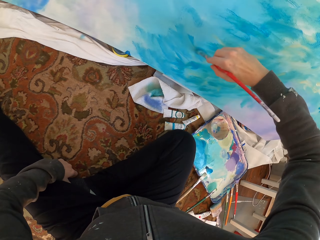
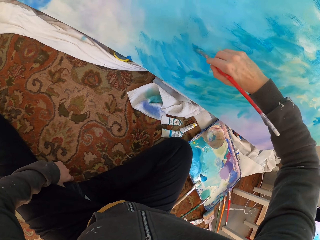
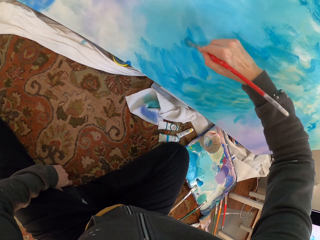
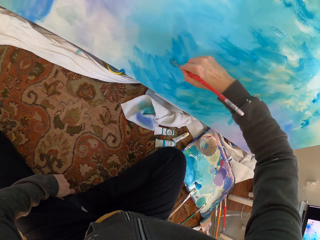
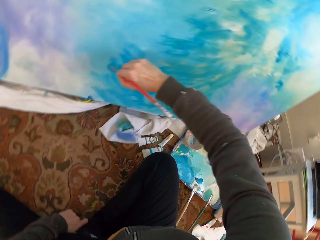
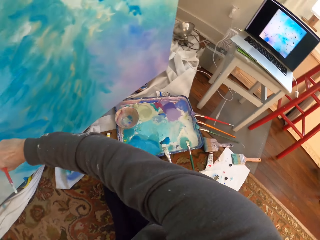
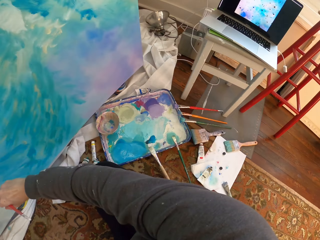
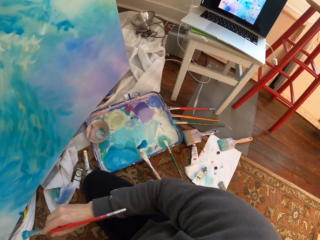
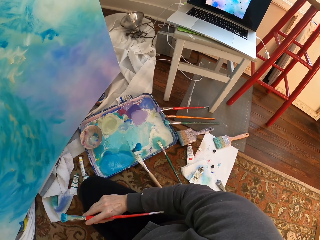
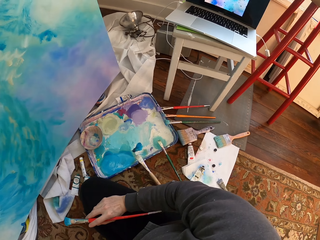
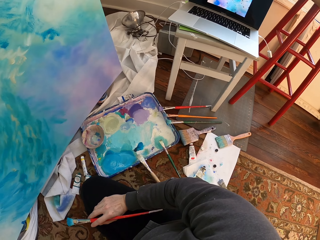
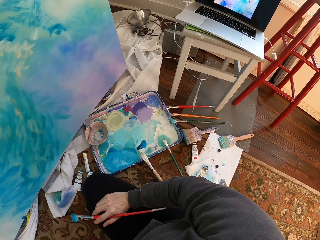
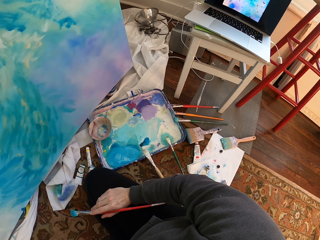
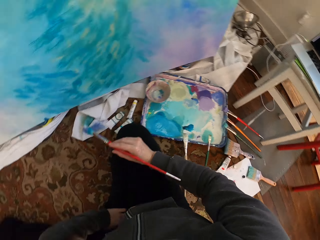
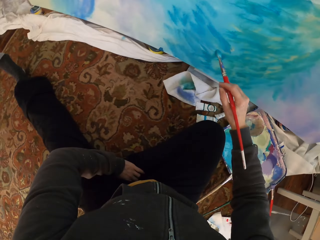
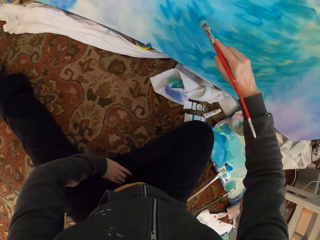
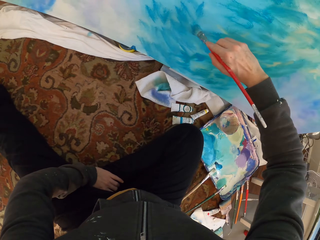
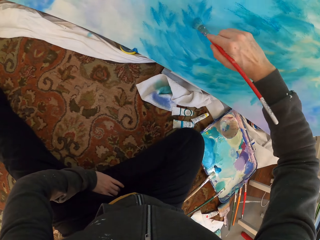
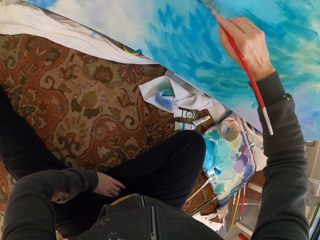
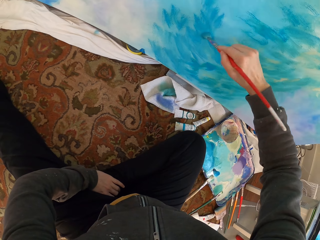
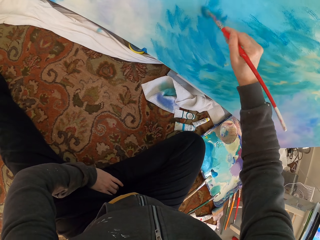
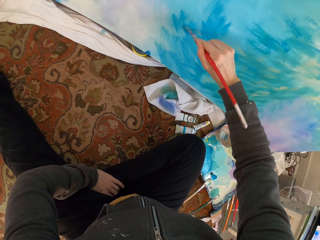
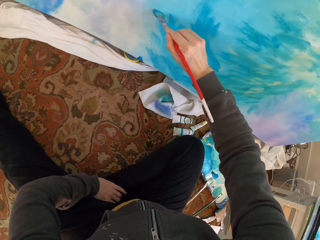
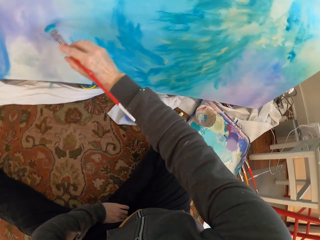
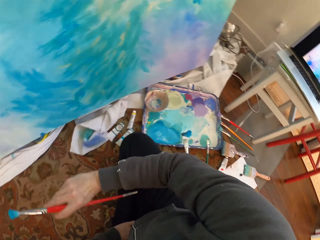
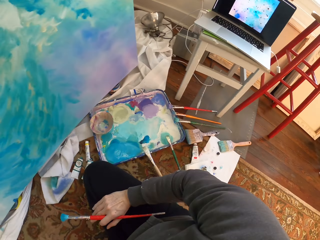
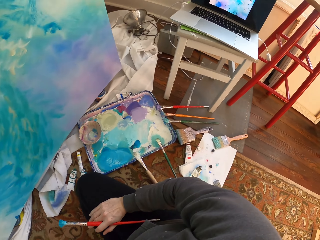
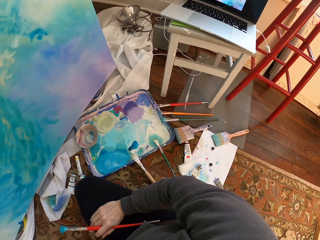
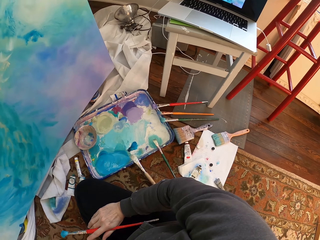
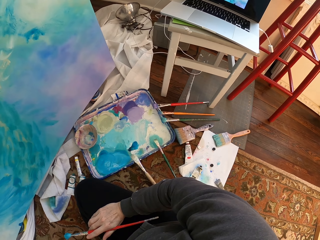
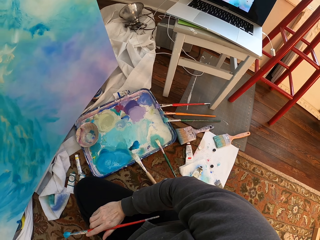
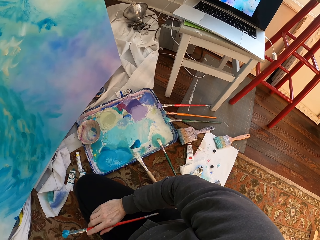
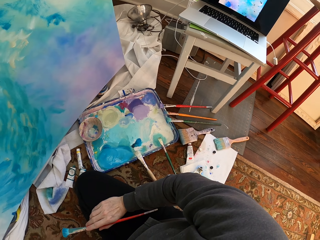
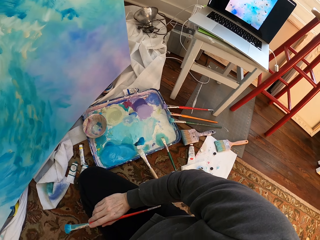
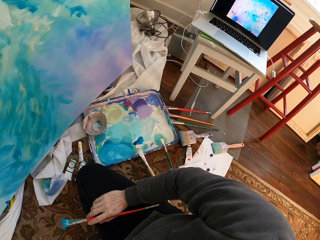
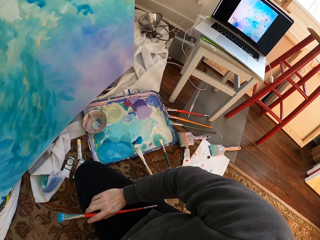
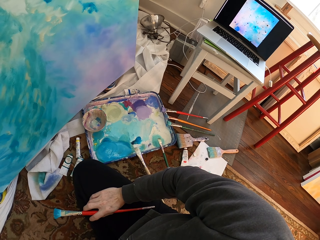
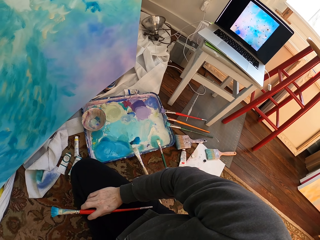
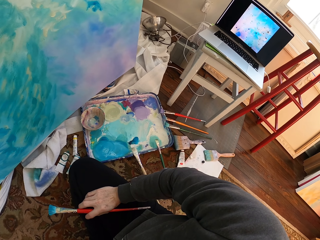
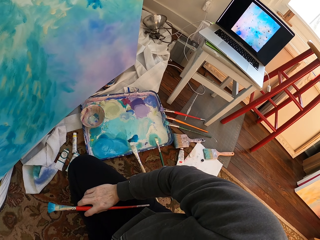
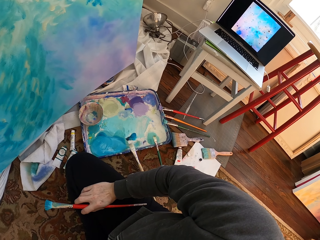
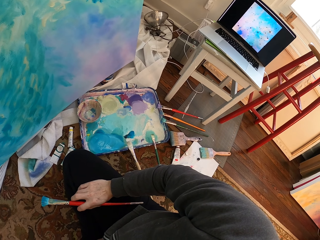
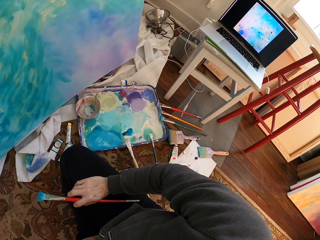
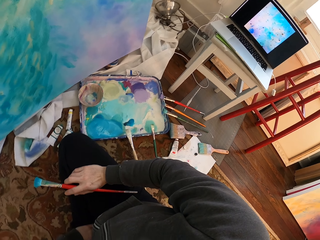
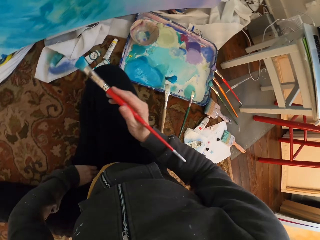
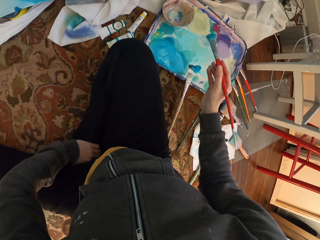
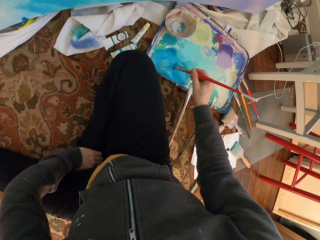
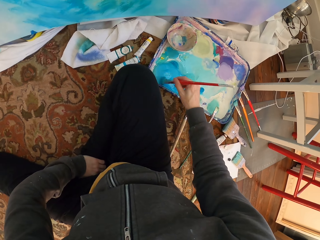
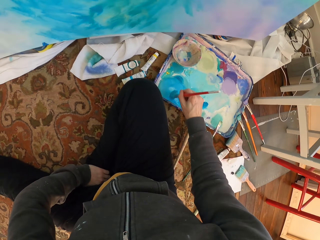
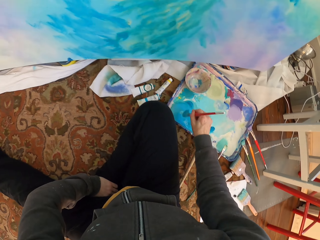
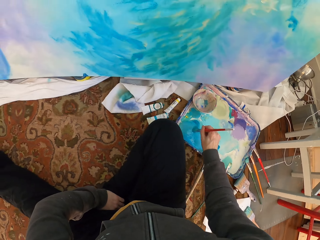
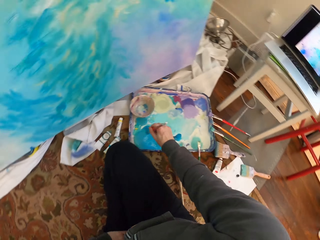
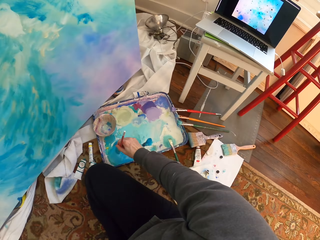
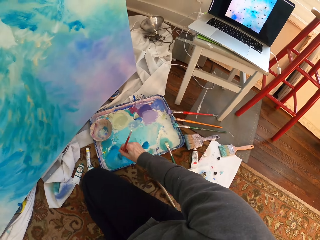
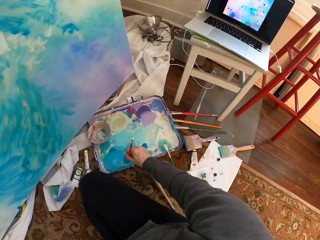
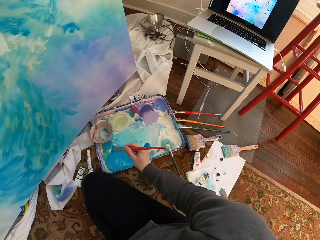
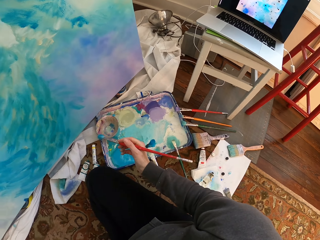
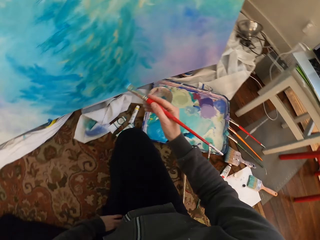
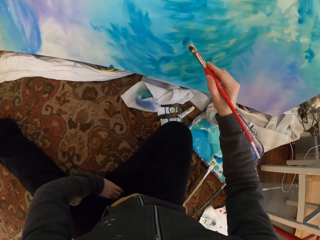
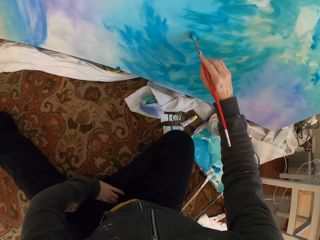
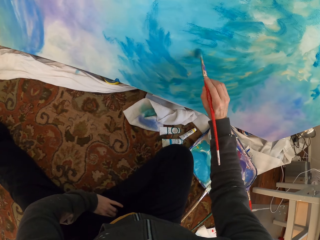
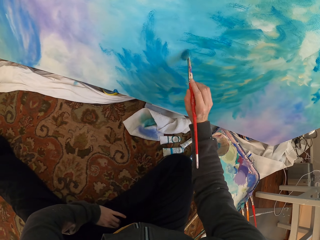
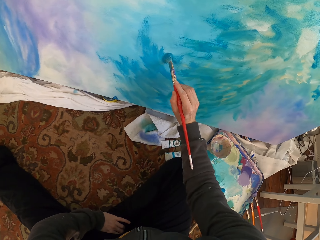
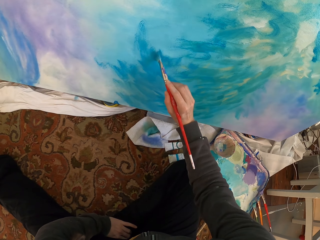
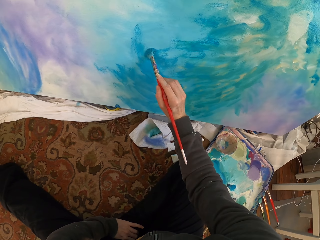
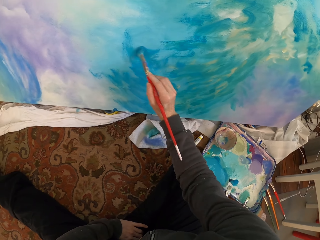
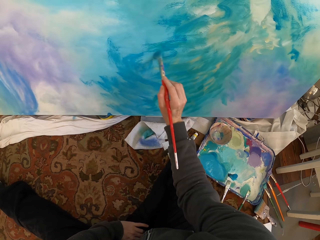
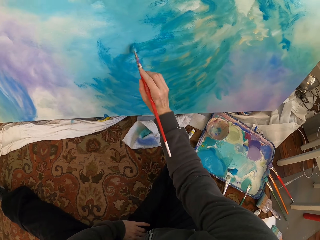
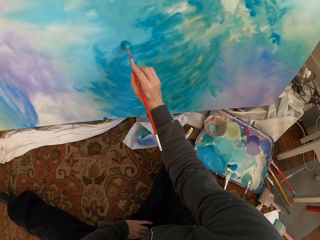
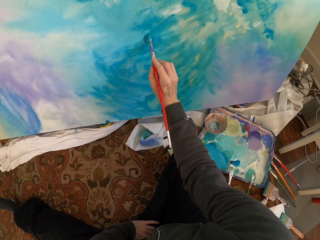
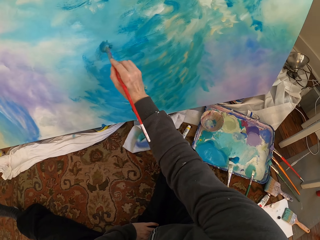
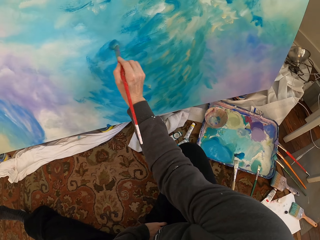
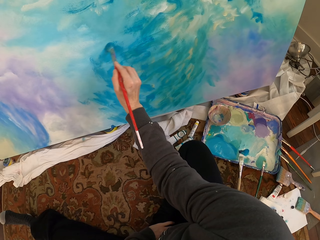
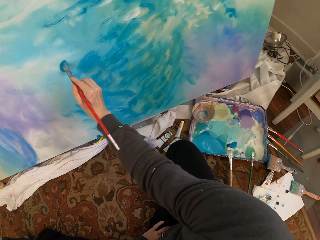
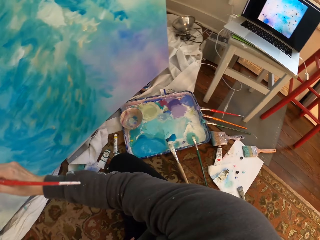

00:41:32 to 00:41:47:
The camera wearer dips the brush in paint. He paints. He places a hand with a paint brush on his leg. He paints. He removes the brush from the paint work. He dips the brush in paint. He paints.

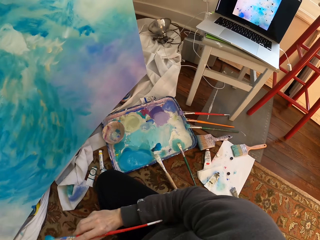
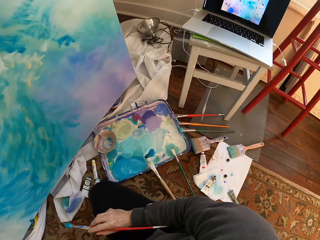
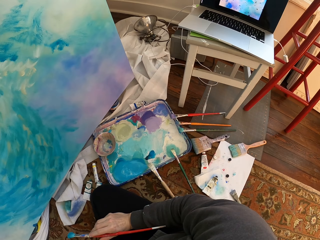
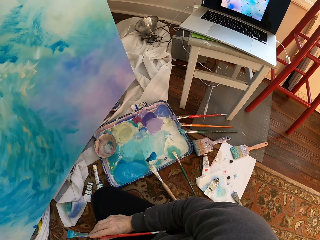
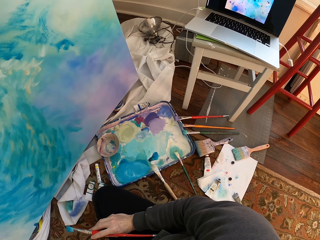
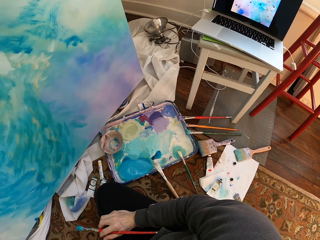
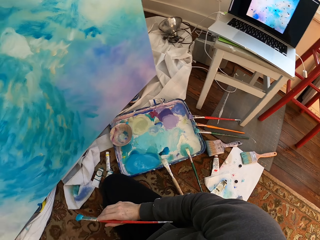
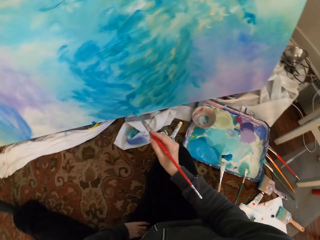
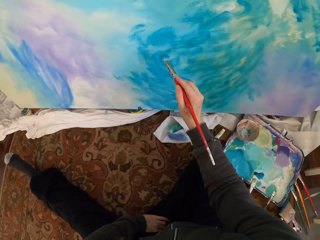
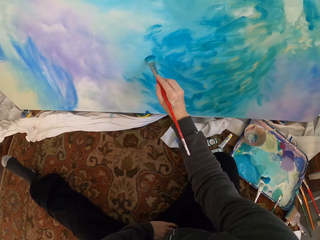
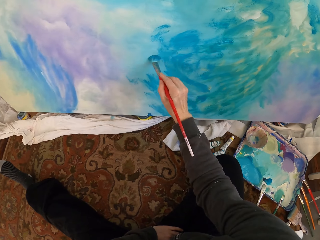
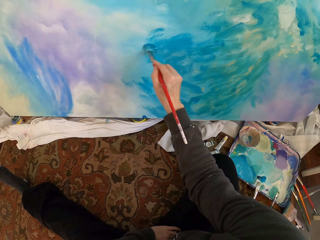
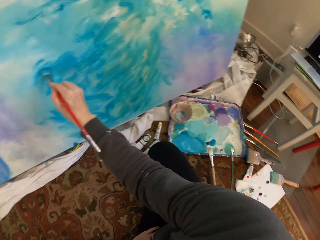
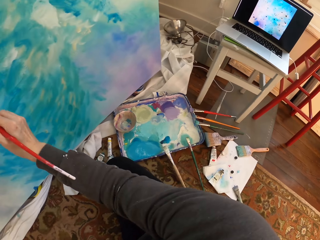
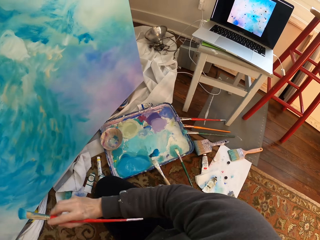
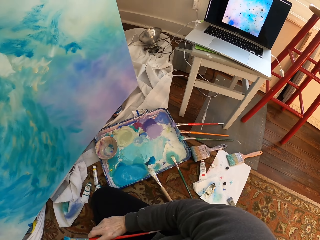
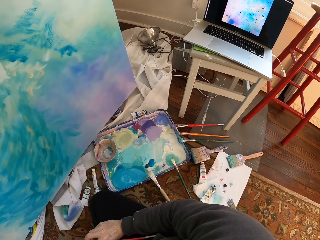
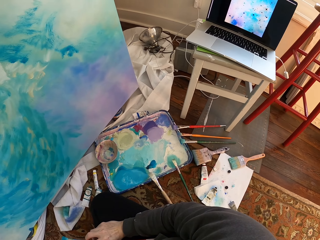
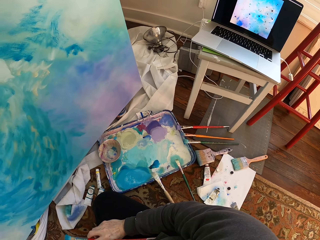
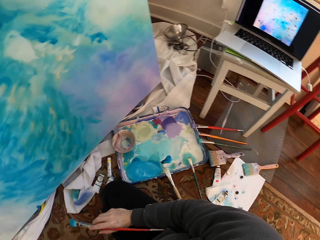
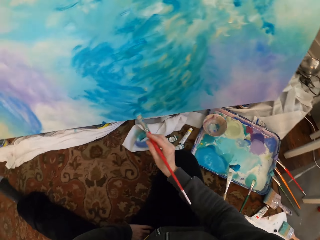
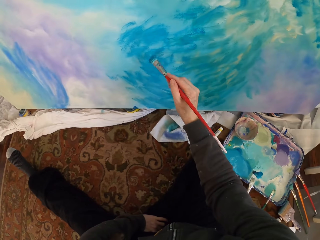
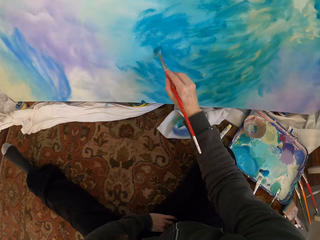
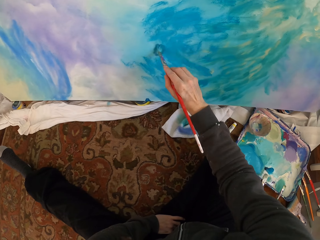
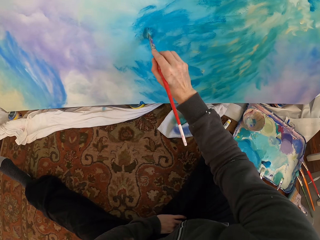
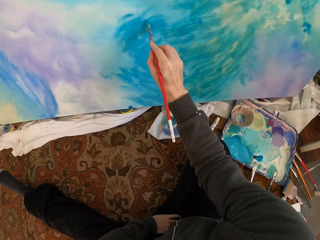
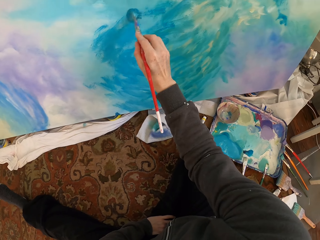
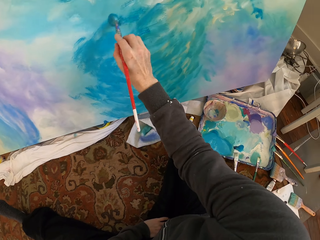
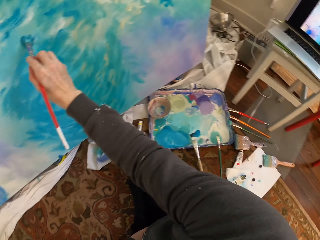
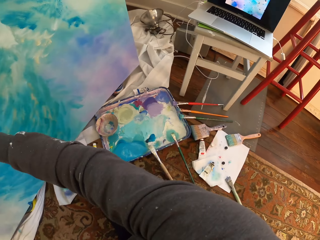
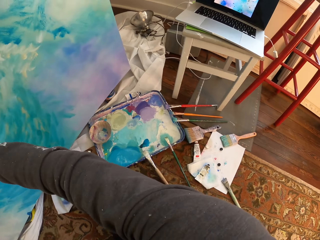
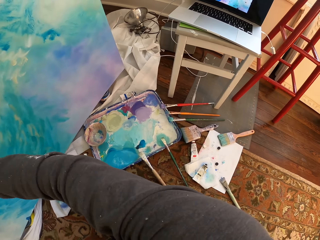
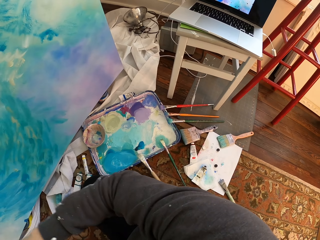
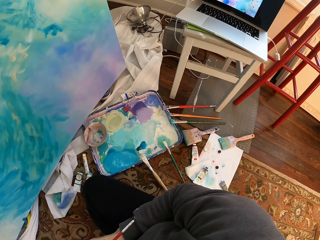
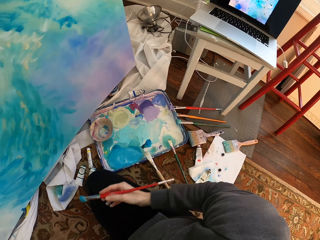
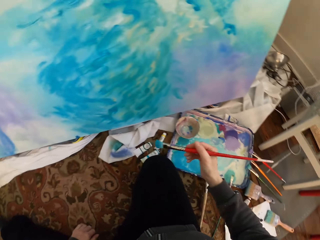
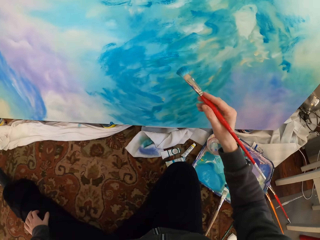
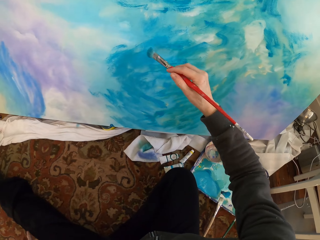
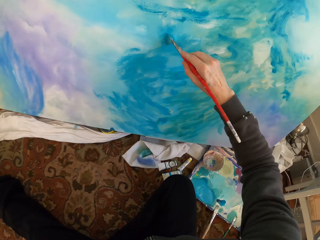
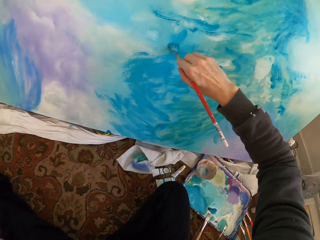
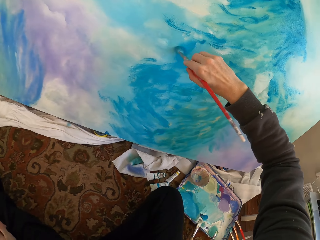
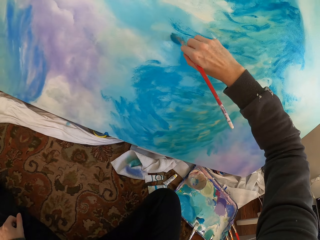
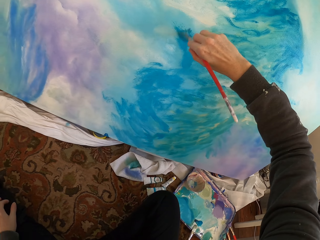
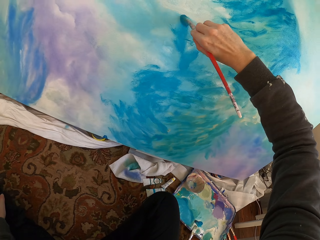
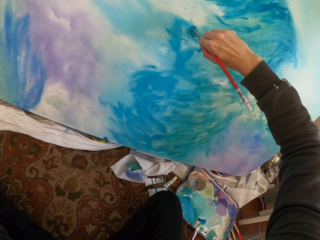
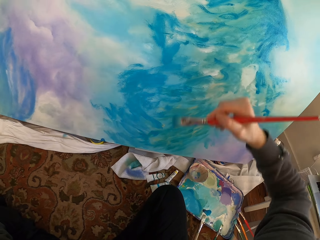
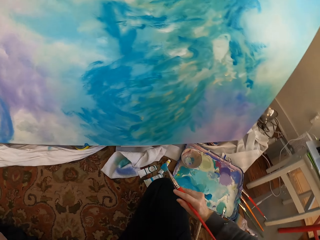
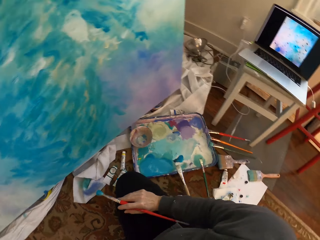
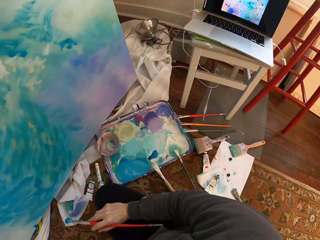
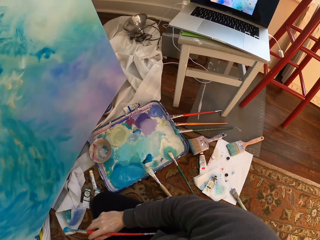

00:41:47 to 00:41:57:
The camera wearer removes the brush from the paint work. They paint. They remove the brush from the paint work. They paint.
